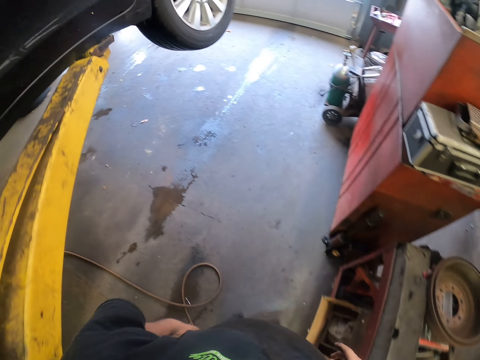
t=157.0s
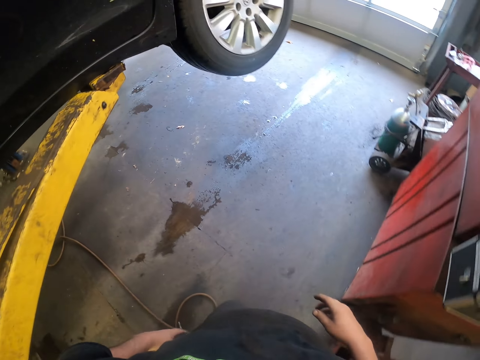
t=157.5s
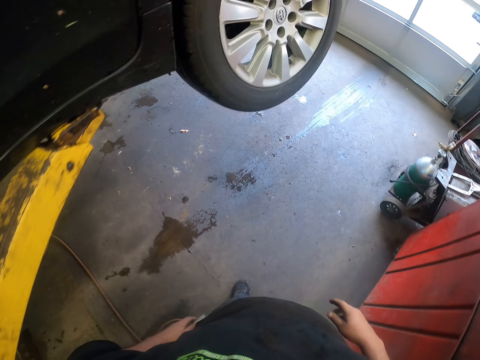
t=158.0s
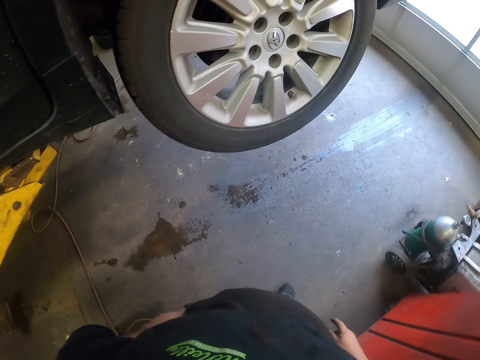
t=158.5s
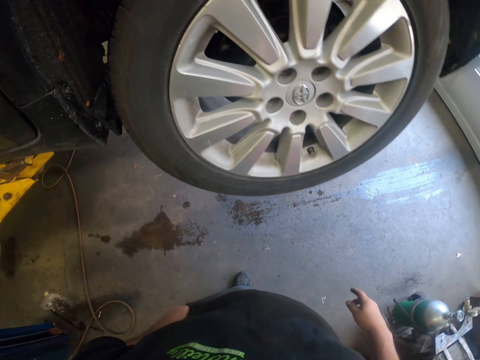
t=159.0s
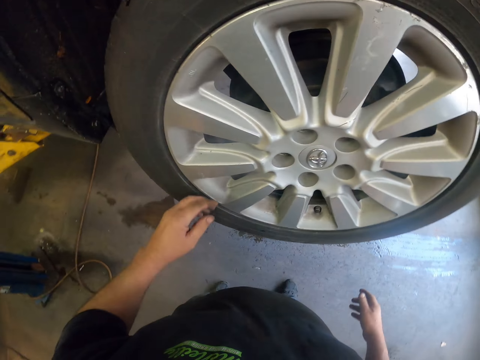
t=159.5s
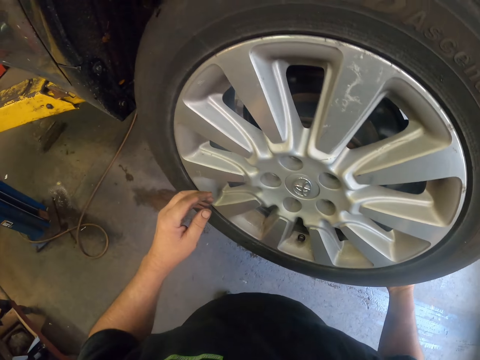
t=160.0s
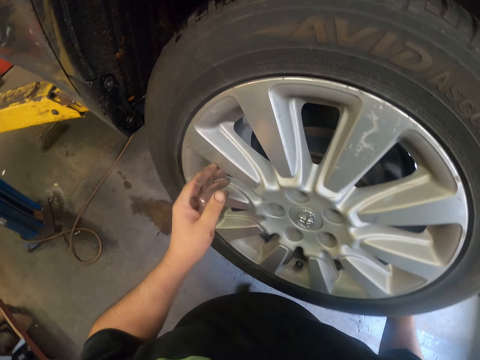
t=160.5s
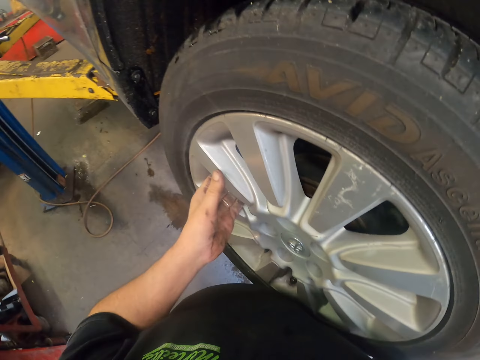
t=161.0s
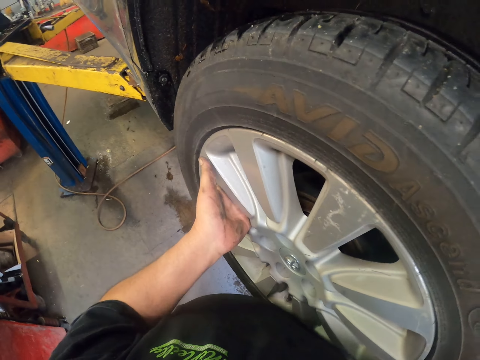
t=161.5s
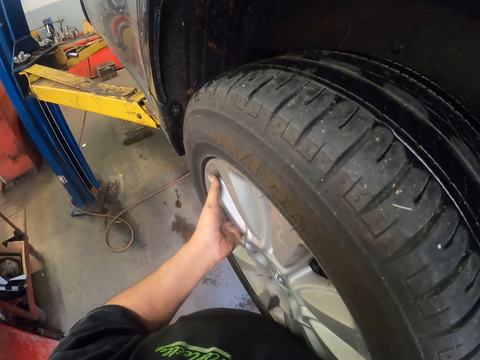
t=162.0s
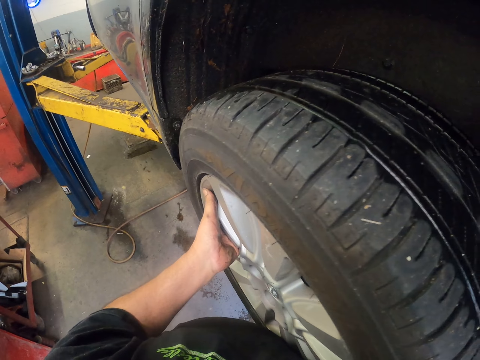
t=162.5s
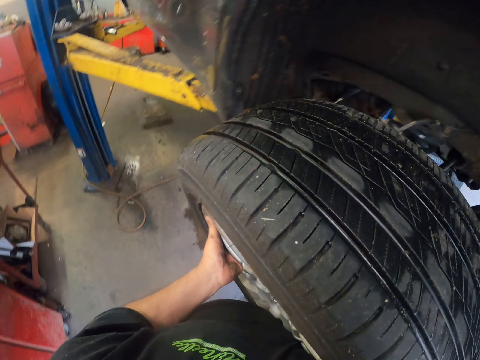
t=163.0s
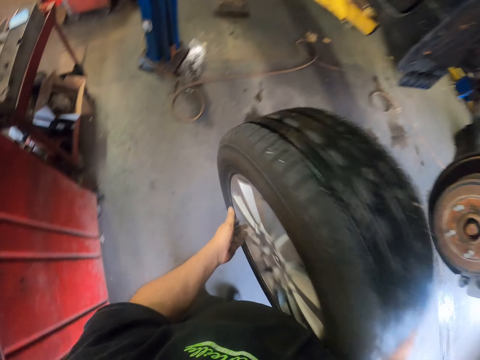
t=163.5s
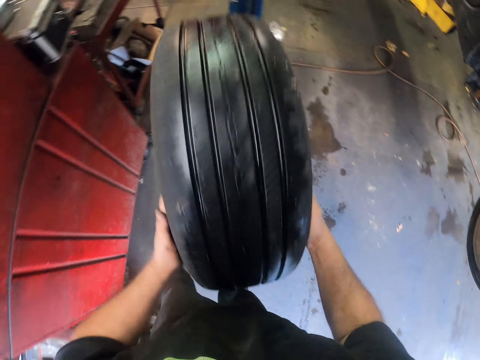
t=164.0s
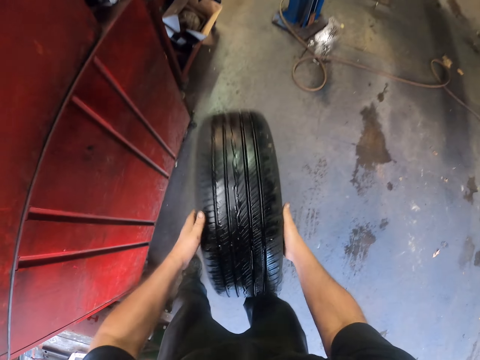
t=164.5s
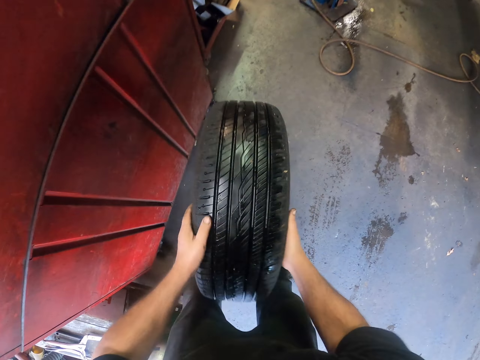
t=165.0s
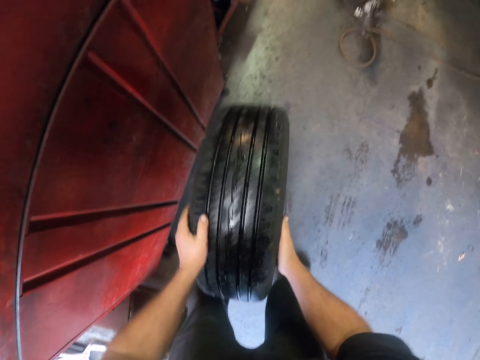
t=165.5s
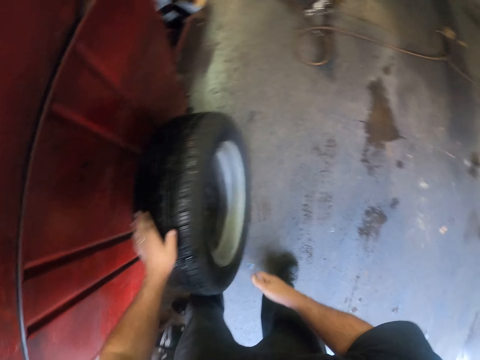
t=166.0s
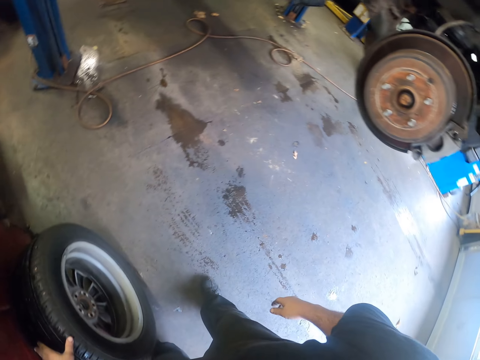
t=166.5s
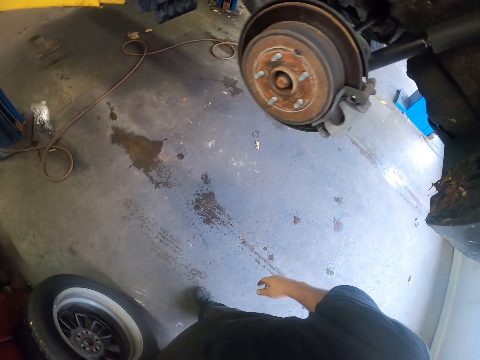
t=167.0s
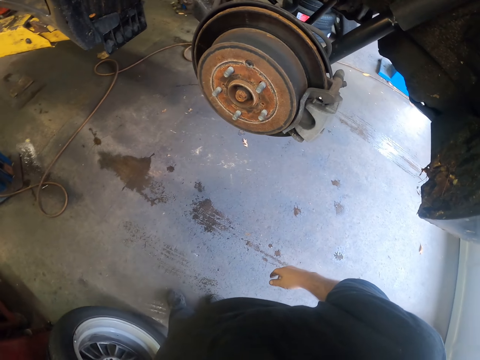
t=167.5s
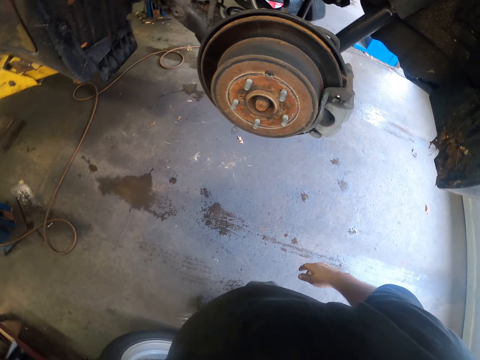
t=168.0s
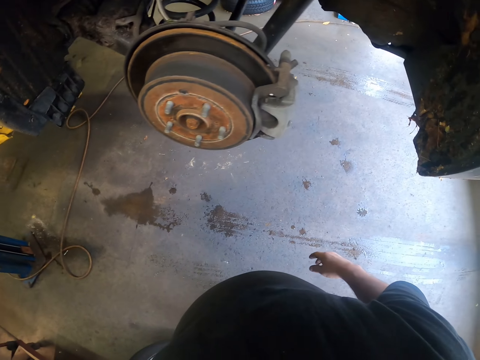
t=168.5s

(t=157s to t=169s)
The camera wearer holds the tire. They remove the tire from the car. They bounce the tire on the floor. They put the tire down.

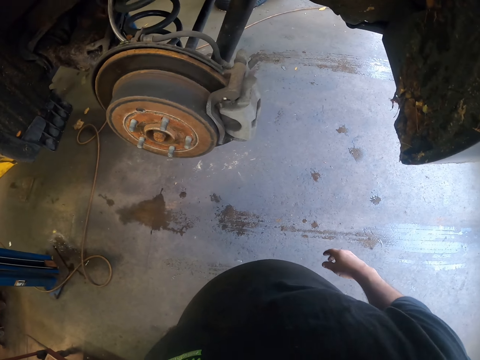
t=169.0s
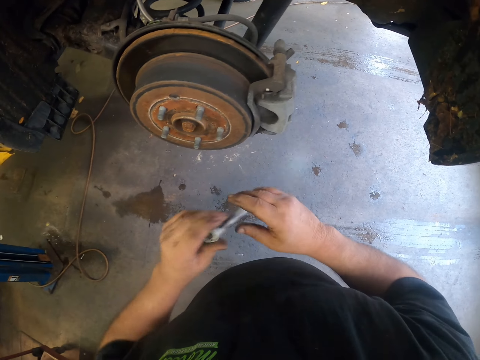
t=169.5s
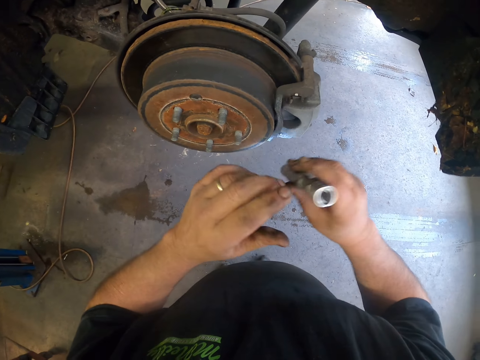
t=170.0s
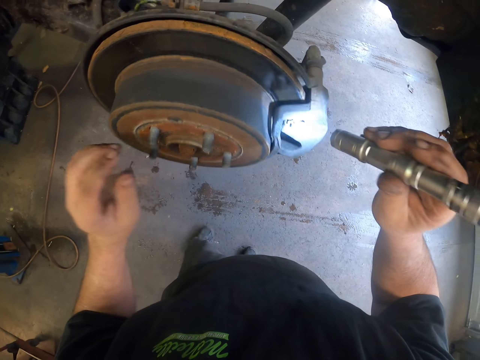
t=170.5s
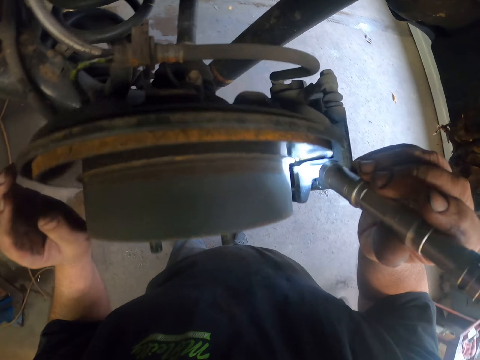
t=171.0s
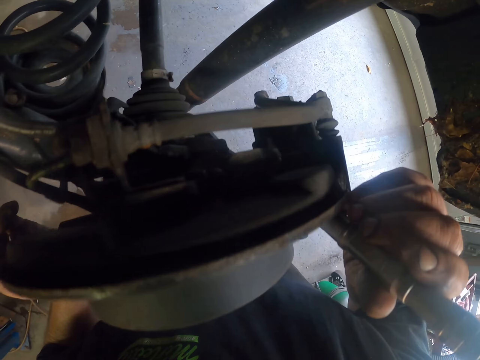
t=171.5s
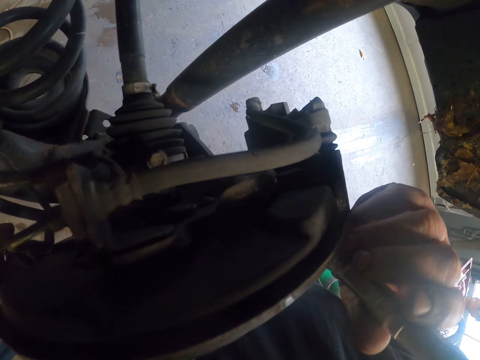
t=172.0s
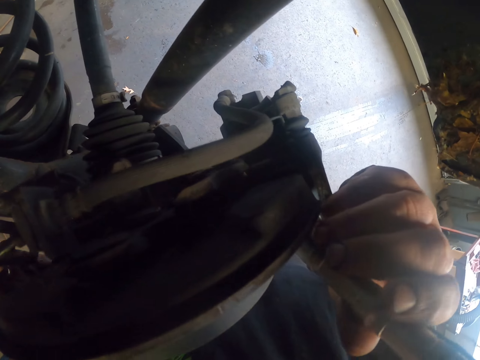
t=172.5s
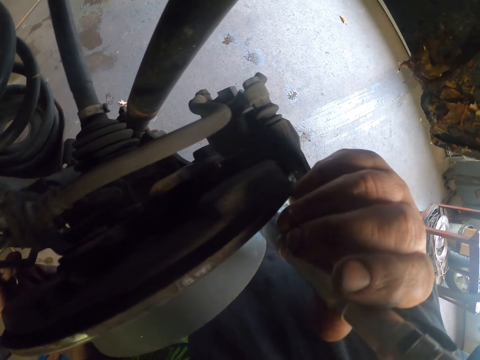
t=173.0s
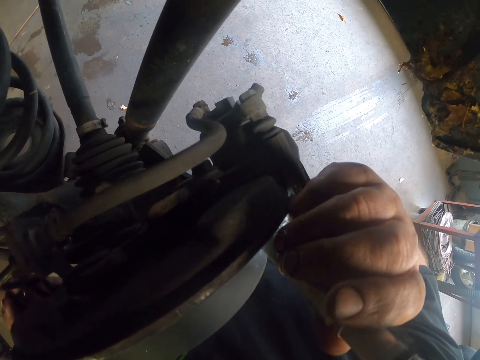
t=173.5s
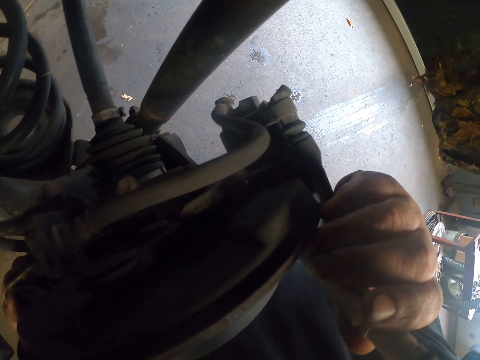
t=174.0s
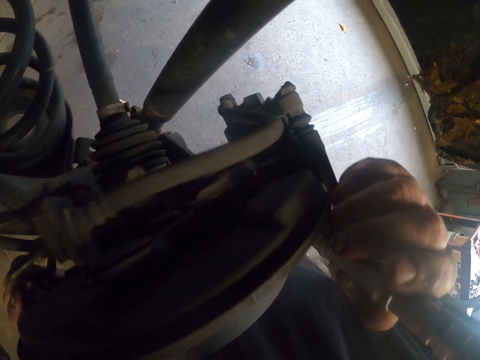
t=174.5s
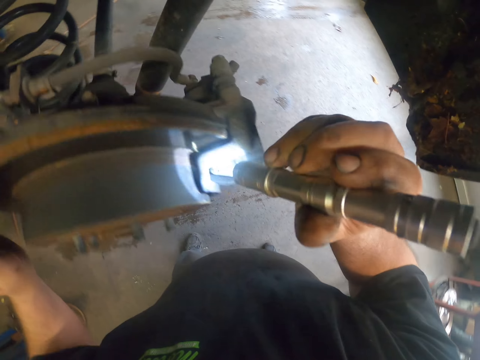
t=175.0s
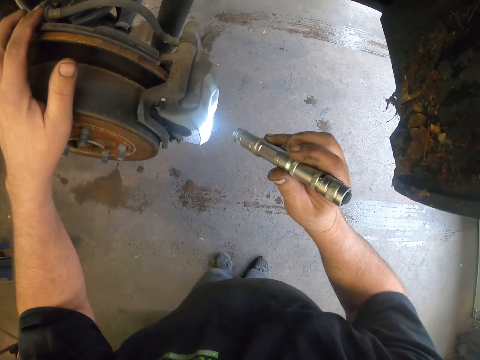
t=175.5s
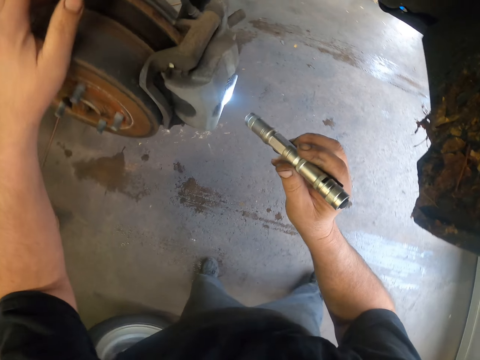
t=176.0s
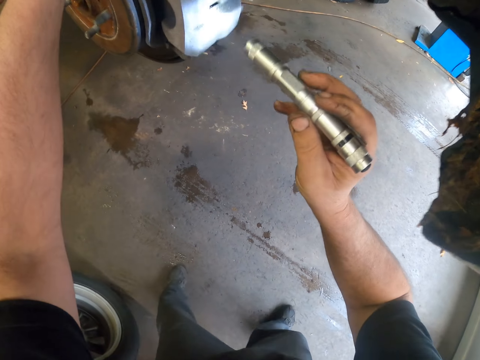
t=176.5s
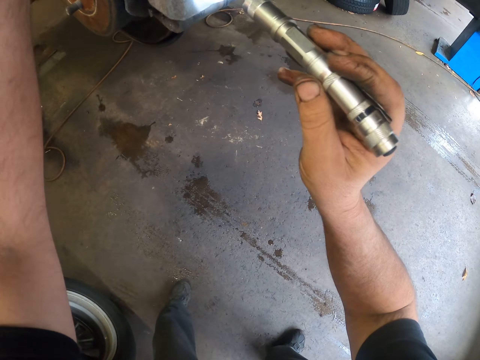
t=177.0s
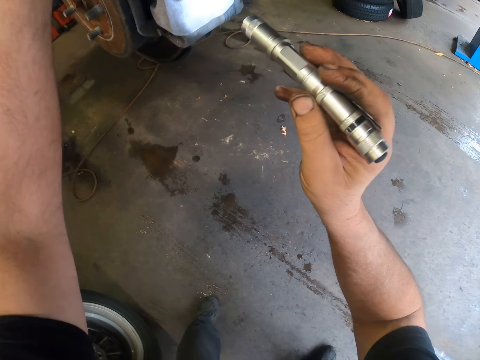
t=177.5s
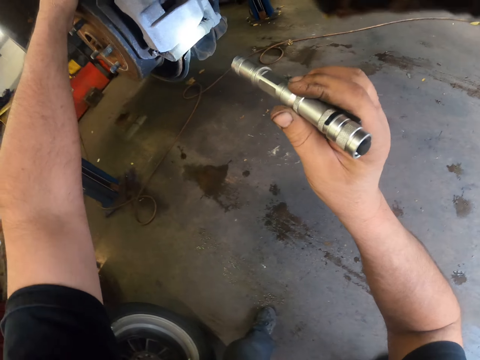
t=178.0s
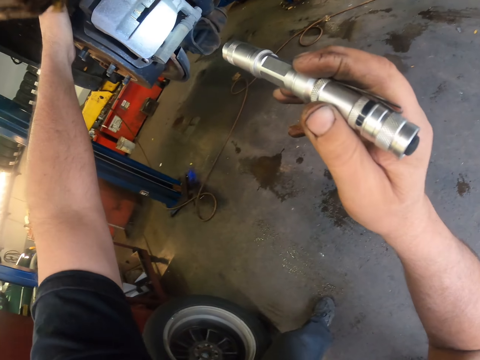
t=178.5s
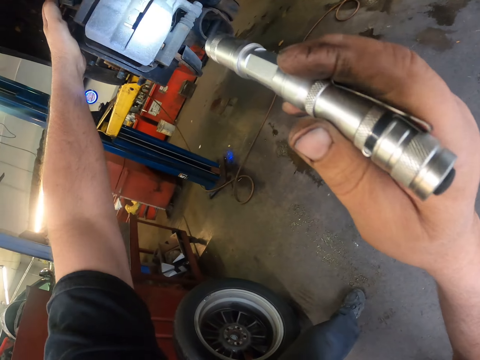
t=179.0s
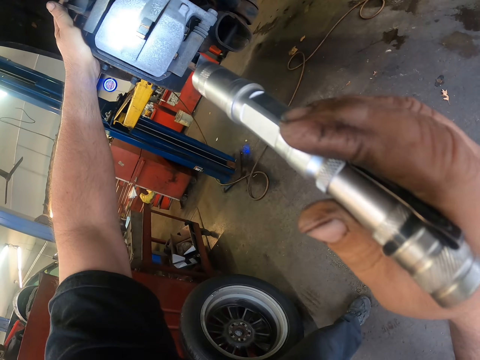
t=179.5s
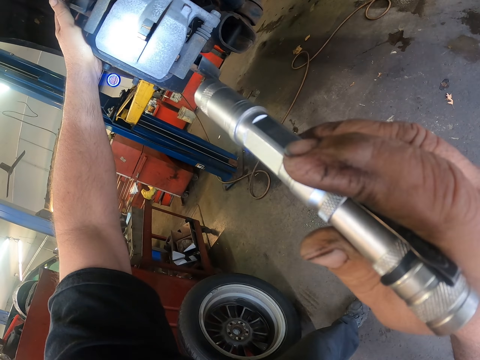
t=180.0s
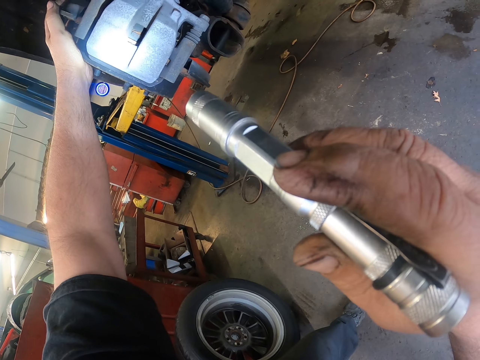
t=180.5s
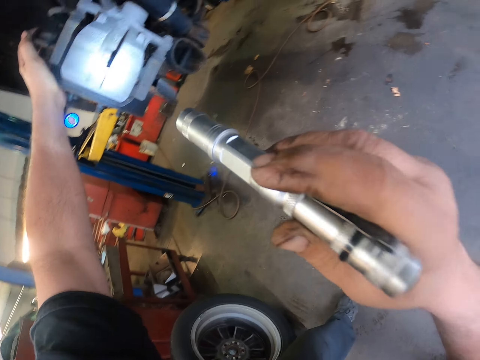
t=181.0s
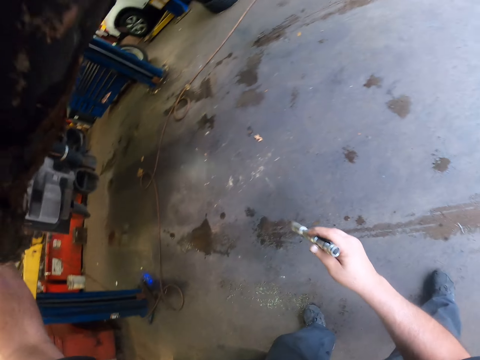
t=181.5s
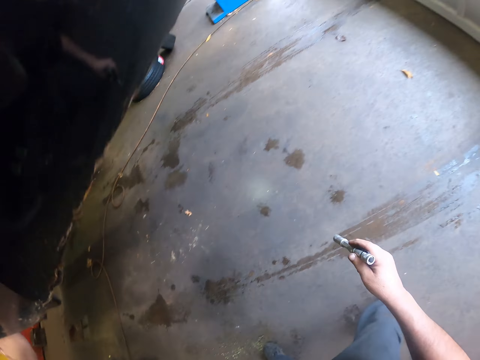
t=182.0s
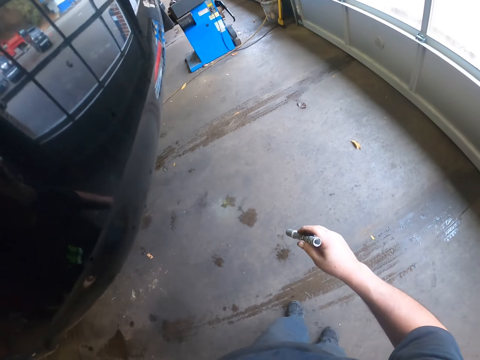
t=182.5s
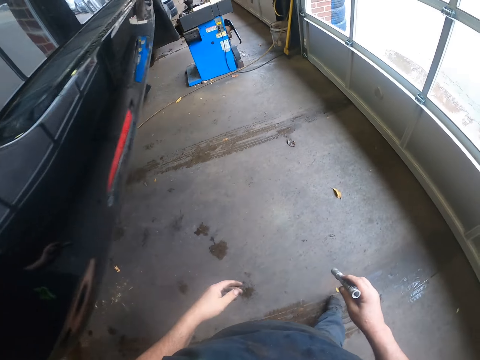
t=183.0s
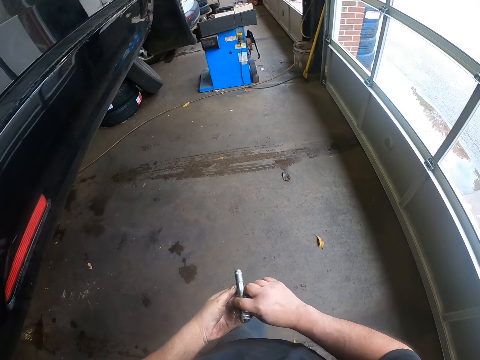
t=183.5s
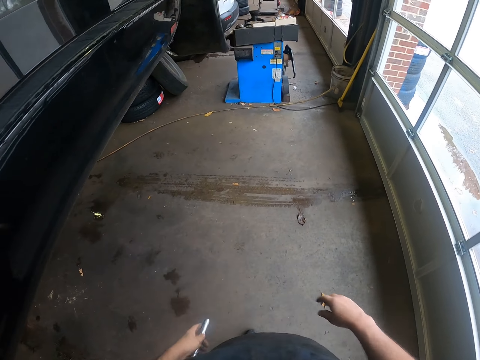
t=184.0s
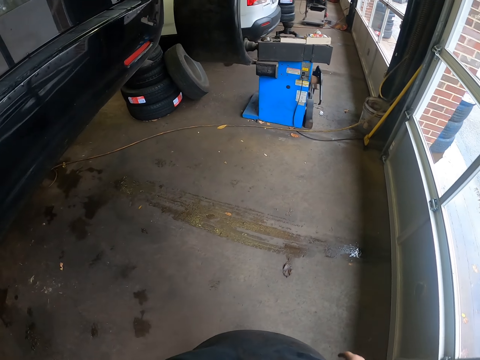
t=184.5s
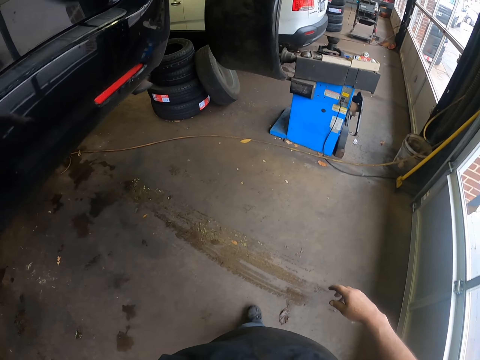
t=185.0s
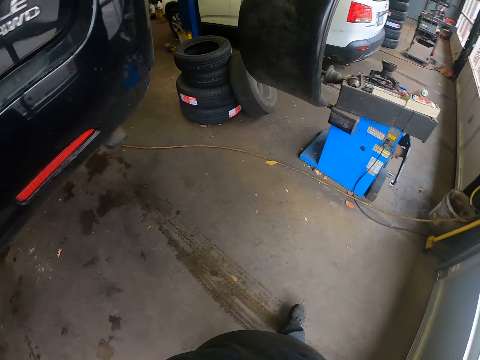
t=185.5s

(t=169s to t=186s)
The camera wearer holds the flashlight. They examine the car brakes. They look at the wheel holder. They hold the wheel holder and look at the wheel holder with the flashlight. They walk around the car.
